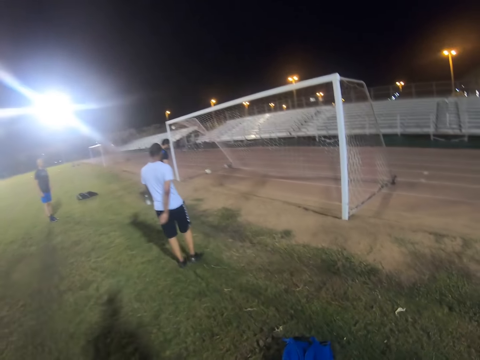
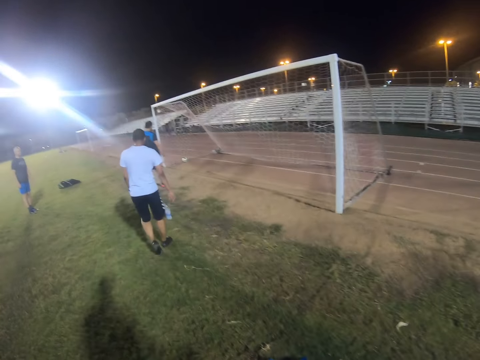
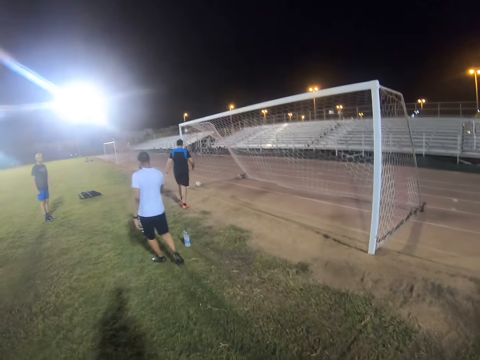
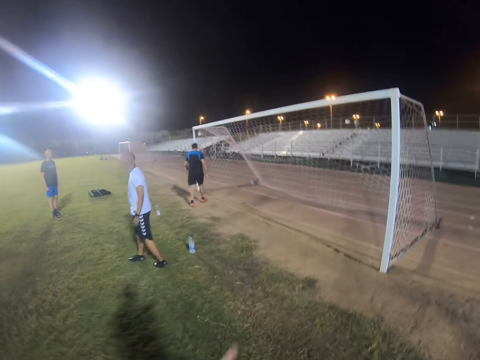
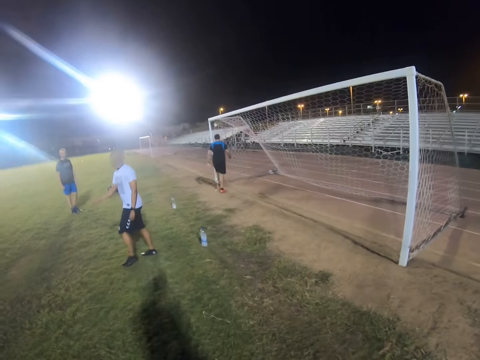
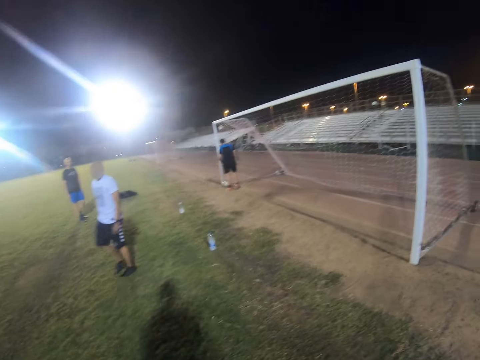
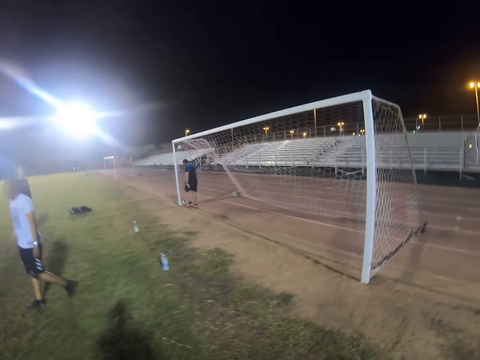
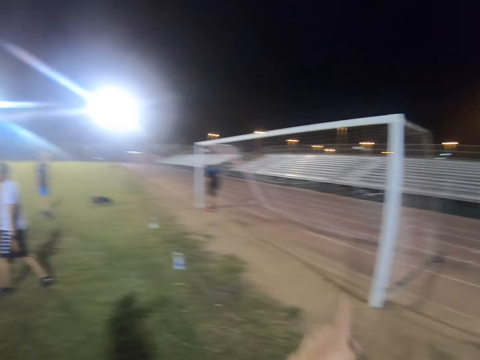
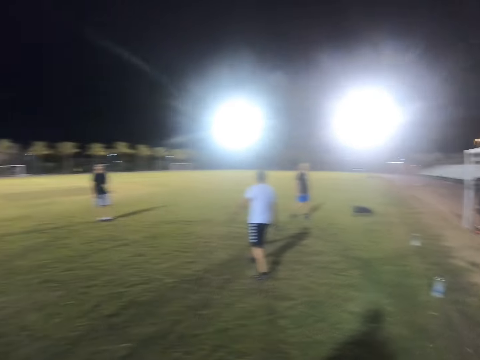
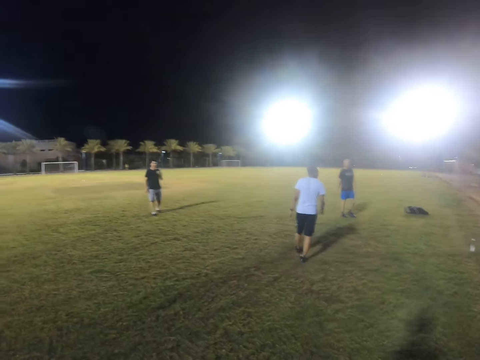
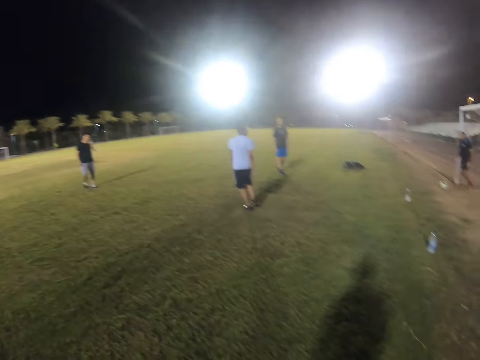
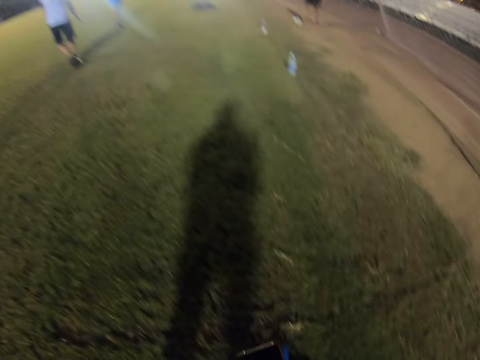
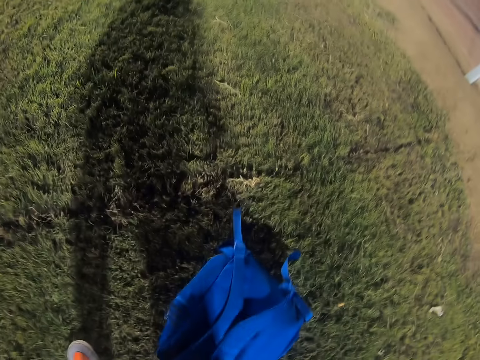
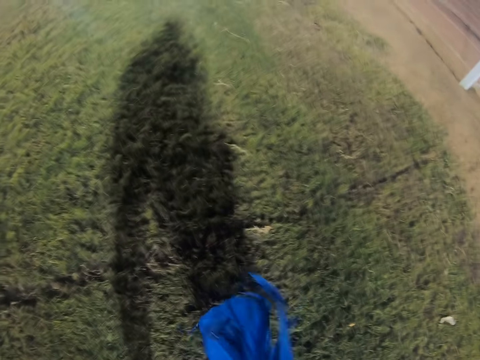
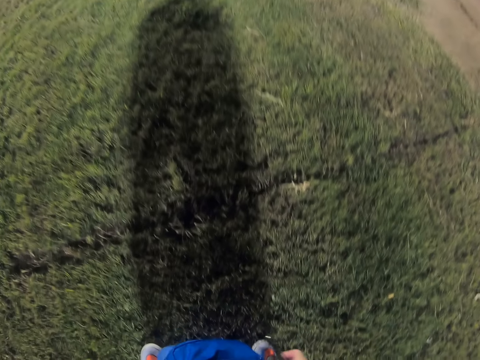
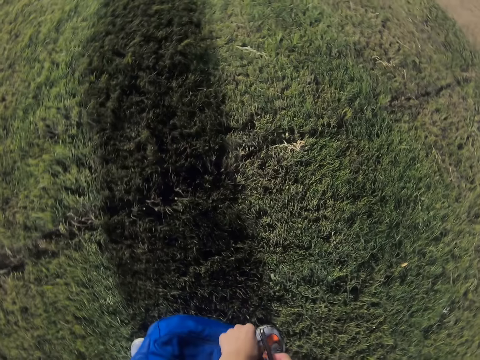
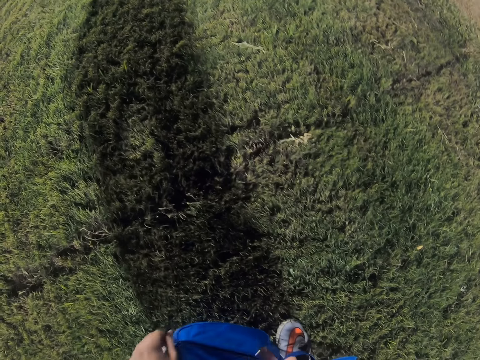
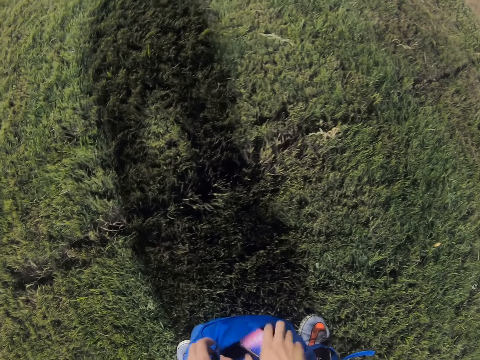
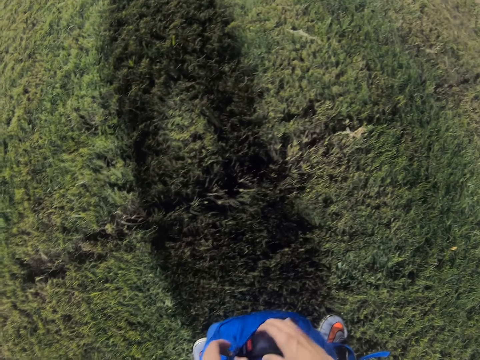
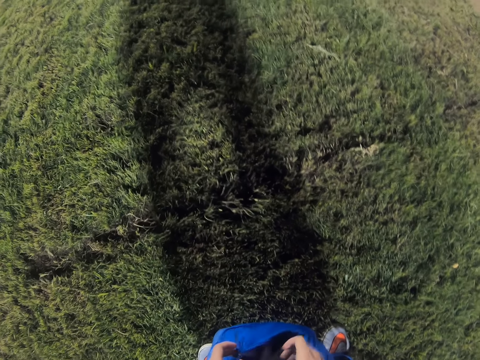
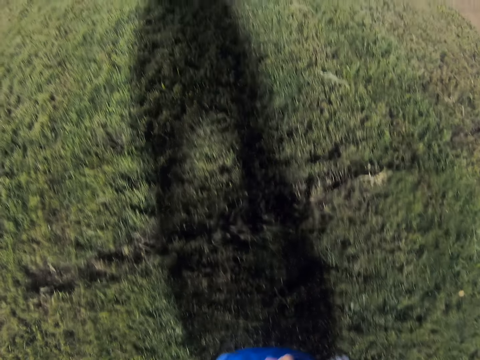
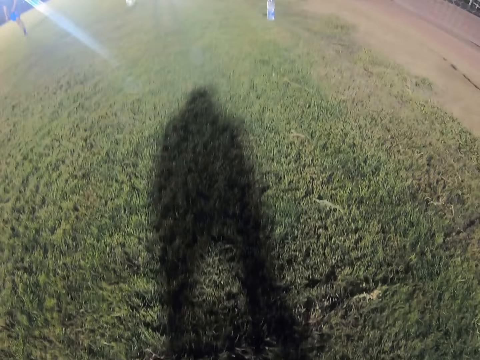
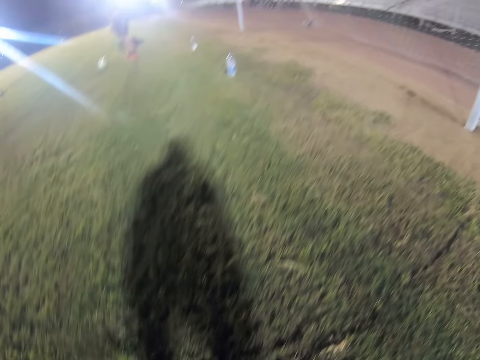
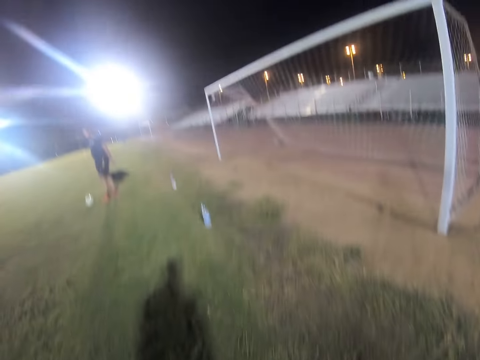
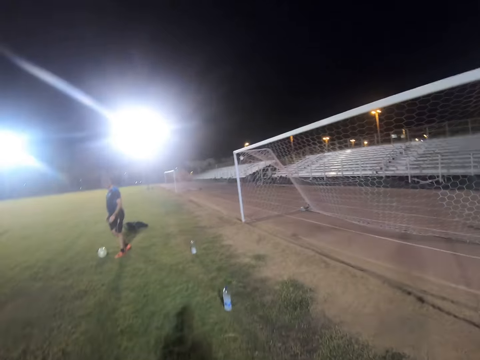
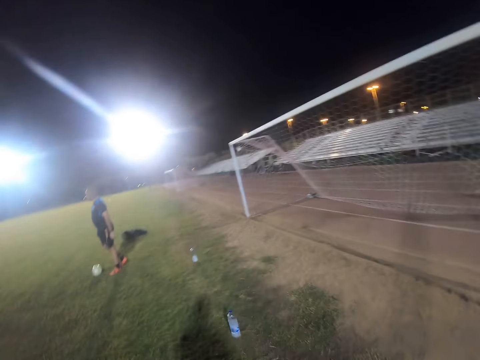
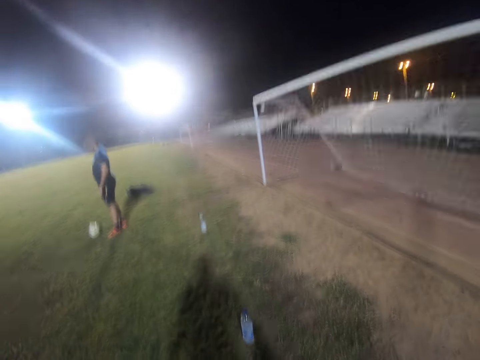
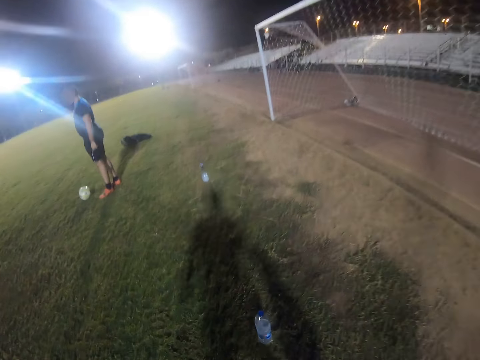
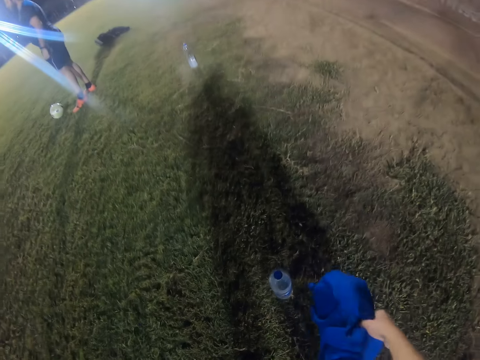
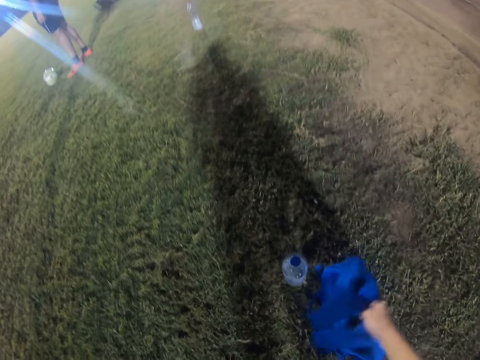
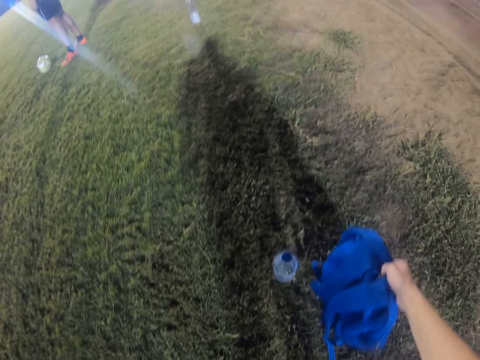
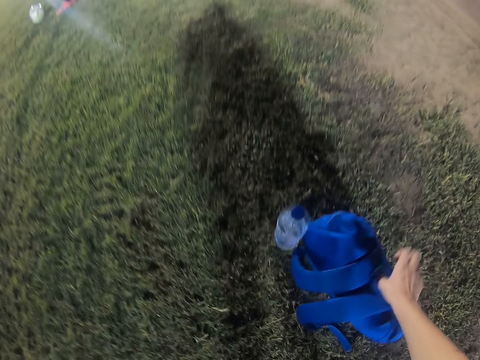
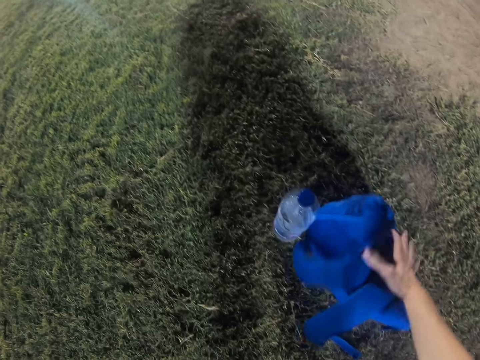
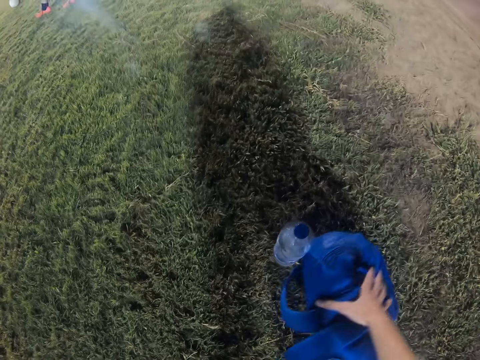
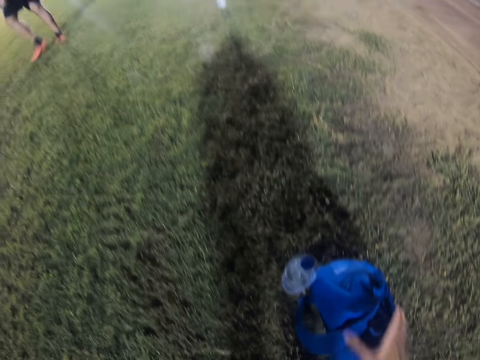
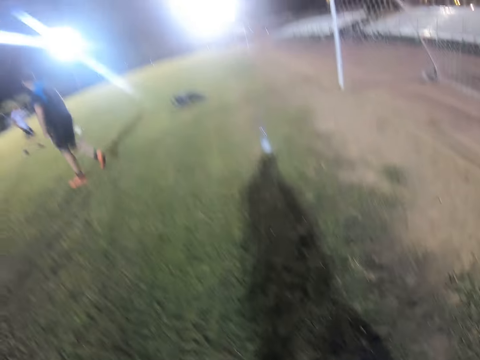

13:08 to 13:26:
The camera wearer picks up his bag. He opens his bag and puts his phone inside the bag. He walks in the field and puts the bag on the field.

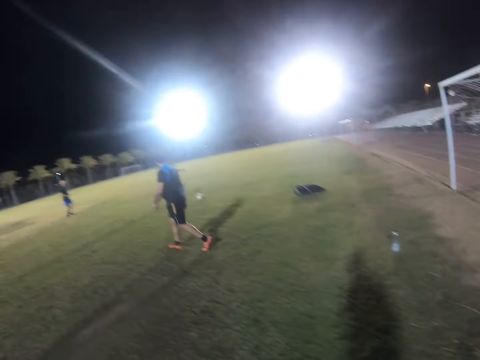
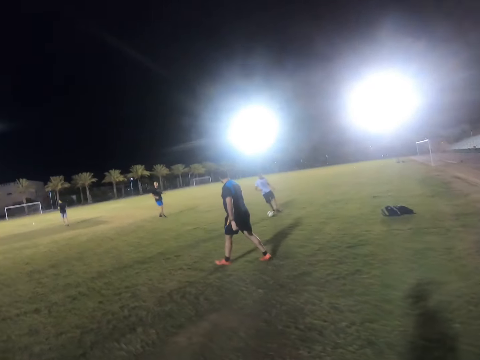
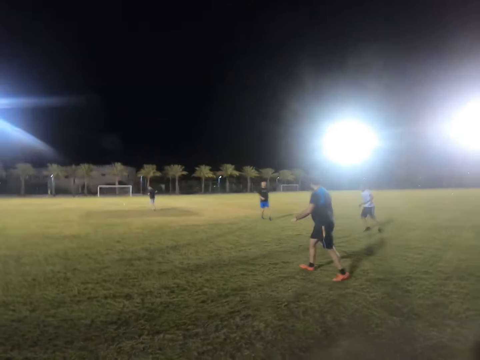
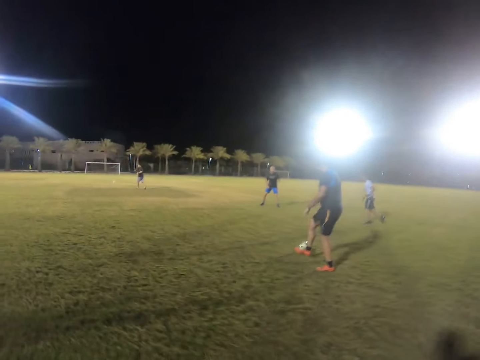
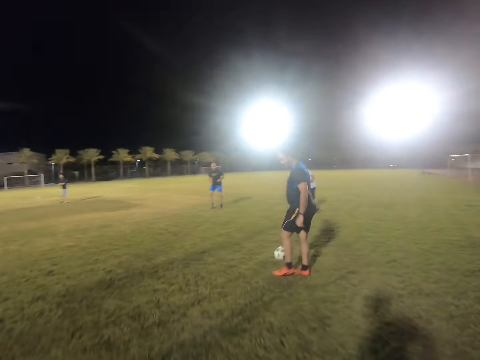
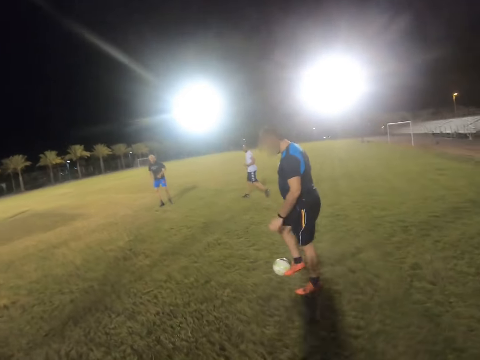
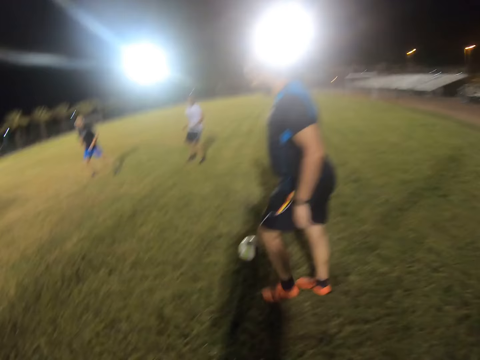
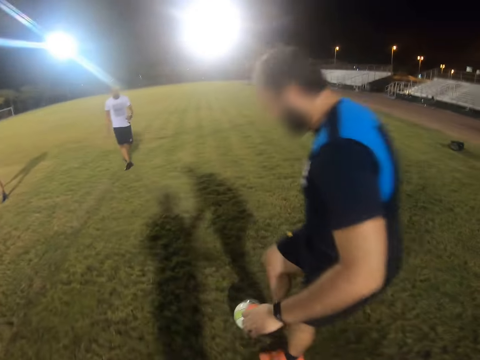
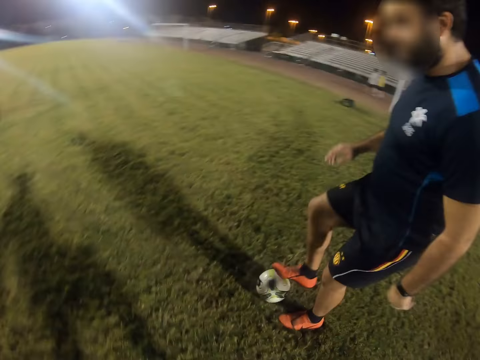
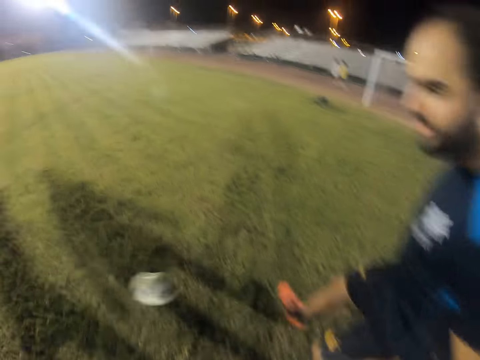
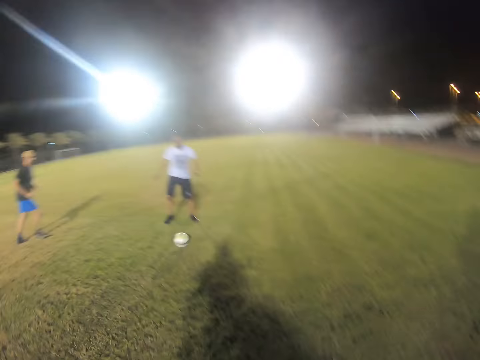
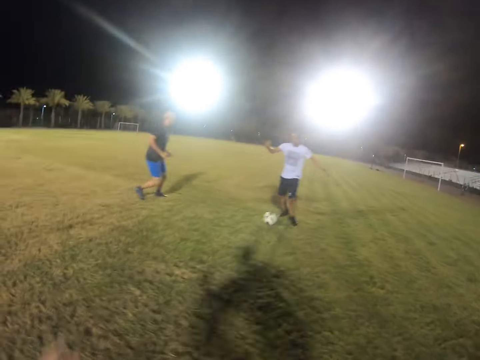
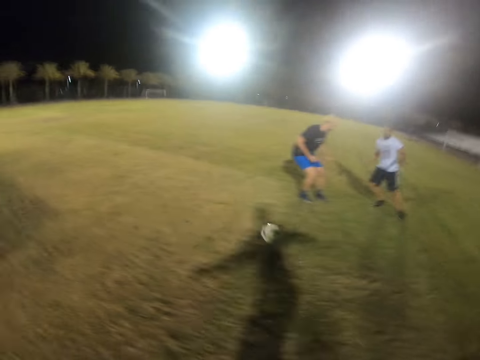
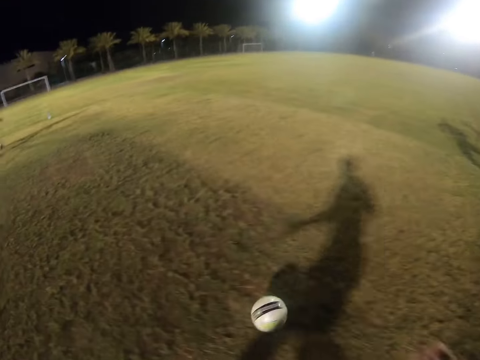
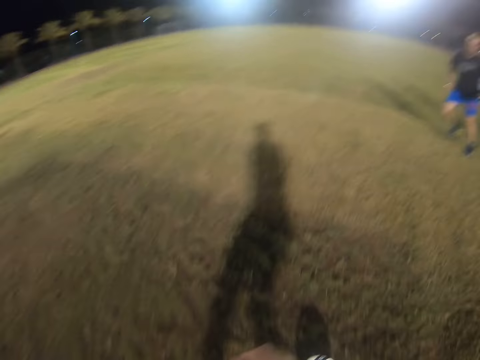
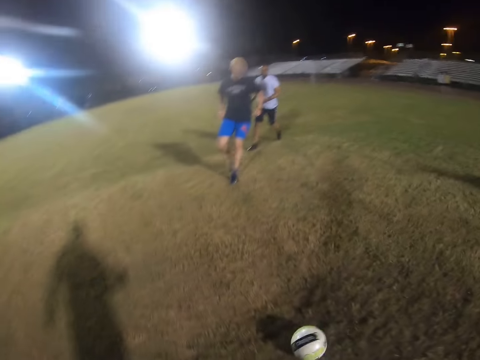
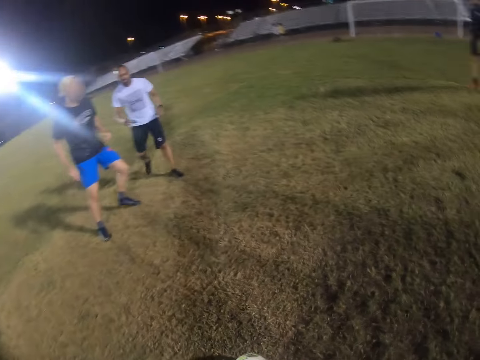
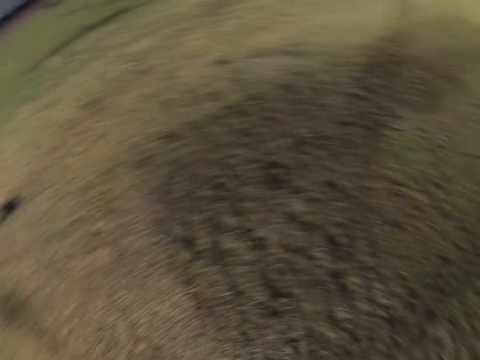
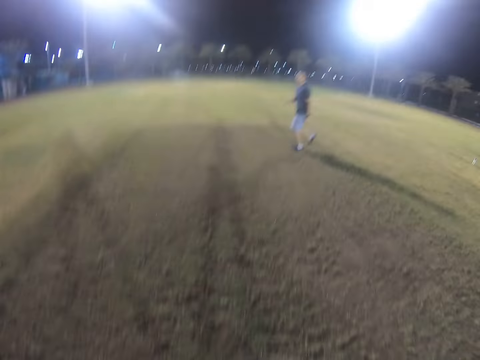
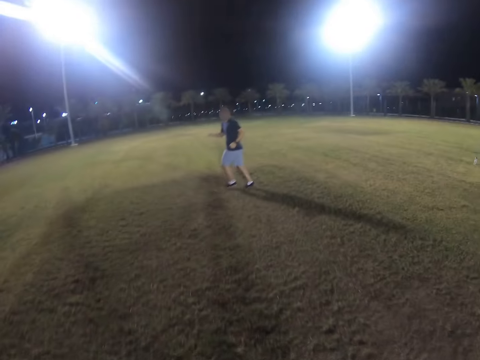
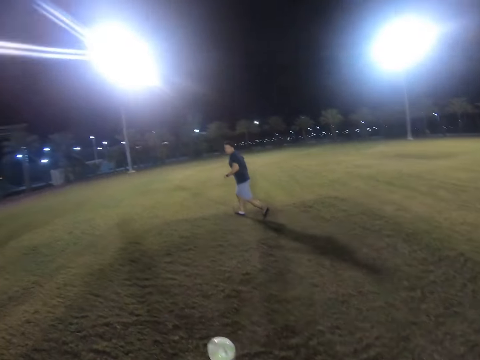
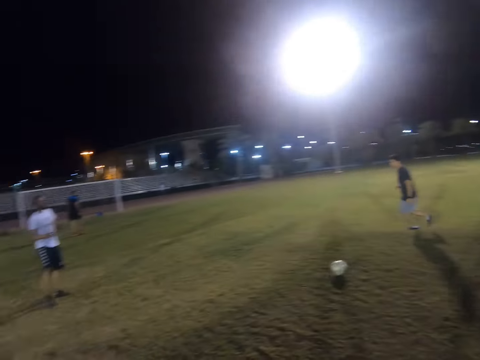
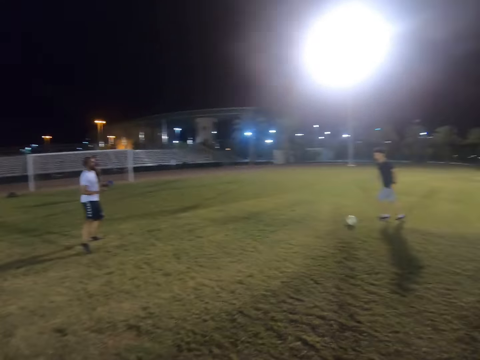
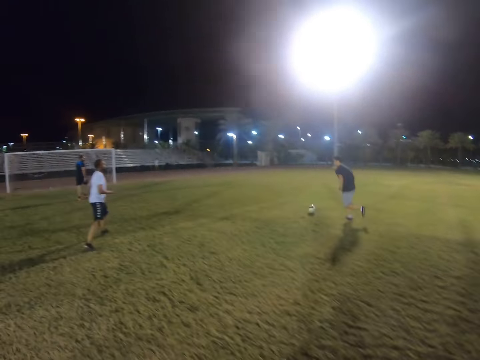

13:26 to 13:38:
The camera wearer walks in the field. They run for the ball. A man plays with the ball and hits the ball. Another man hits the ball. The camera wearer gets the ball. They run after the ball. They pass the ball.
